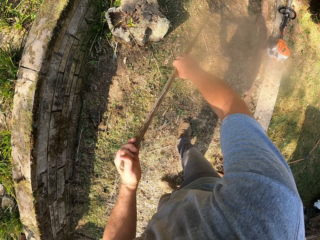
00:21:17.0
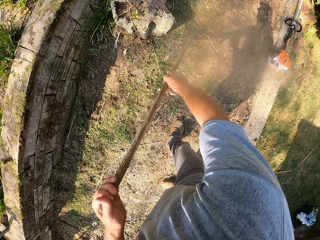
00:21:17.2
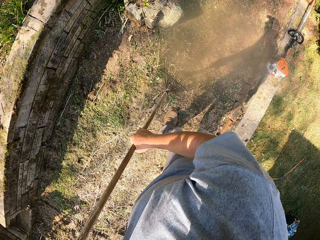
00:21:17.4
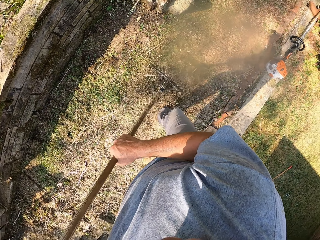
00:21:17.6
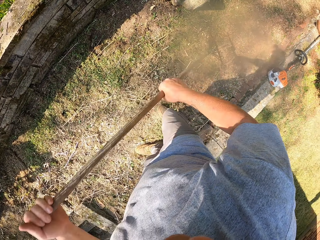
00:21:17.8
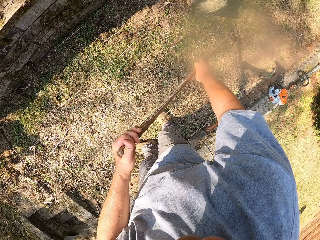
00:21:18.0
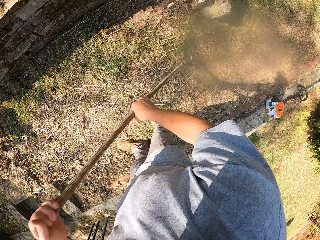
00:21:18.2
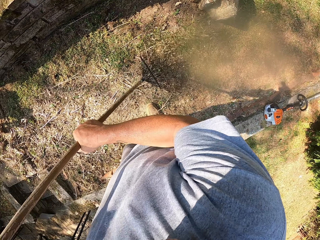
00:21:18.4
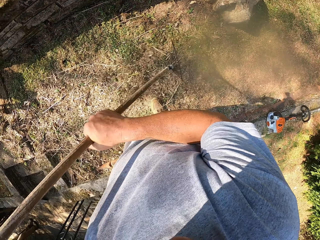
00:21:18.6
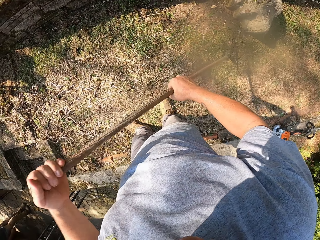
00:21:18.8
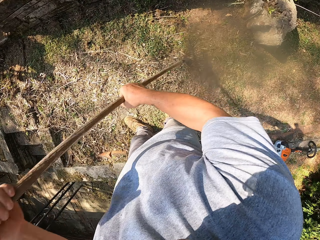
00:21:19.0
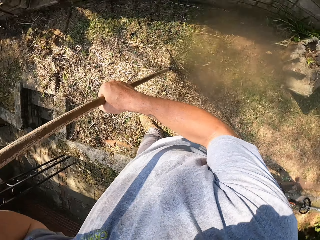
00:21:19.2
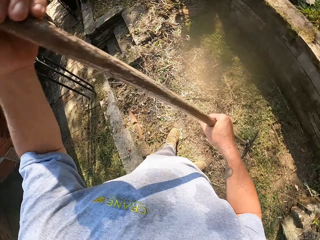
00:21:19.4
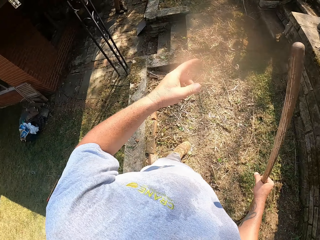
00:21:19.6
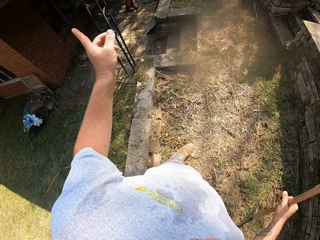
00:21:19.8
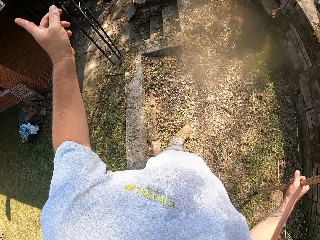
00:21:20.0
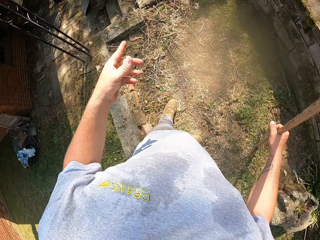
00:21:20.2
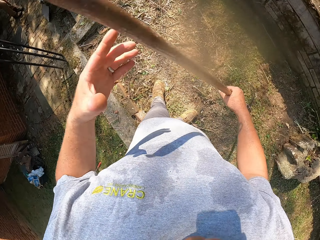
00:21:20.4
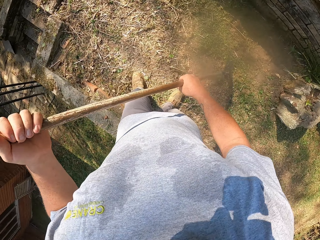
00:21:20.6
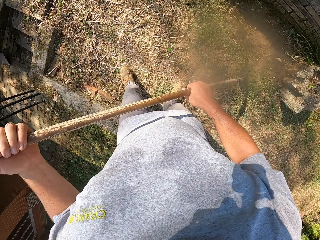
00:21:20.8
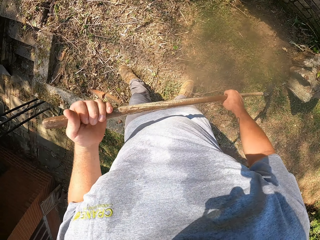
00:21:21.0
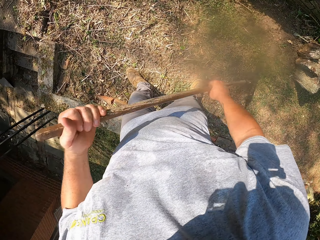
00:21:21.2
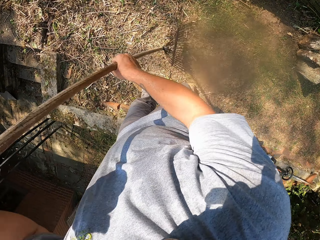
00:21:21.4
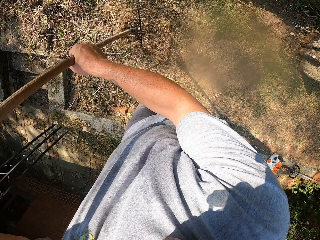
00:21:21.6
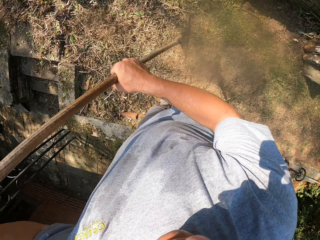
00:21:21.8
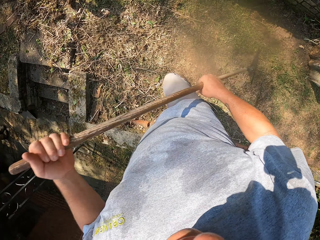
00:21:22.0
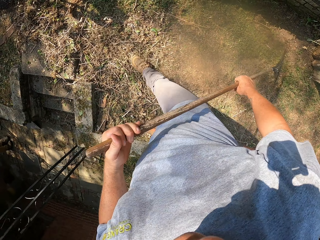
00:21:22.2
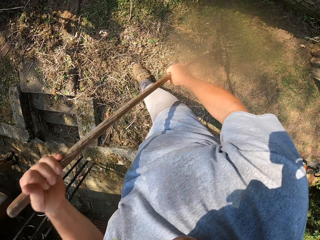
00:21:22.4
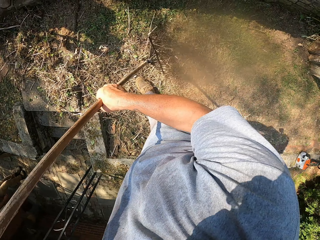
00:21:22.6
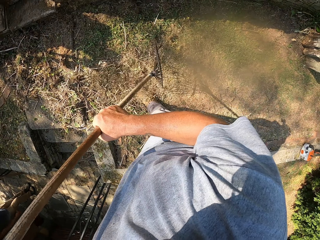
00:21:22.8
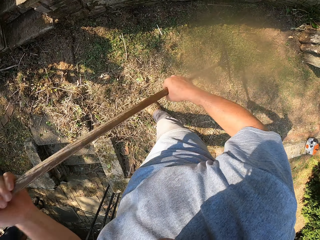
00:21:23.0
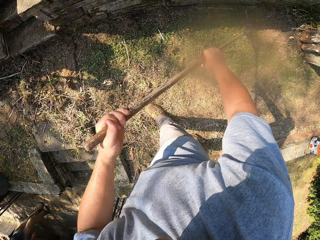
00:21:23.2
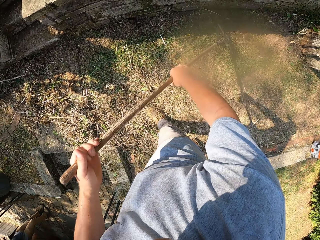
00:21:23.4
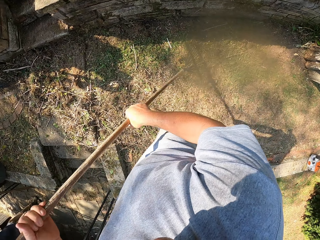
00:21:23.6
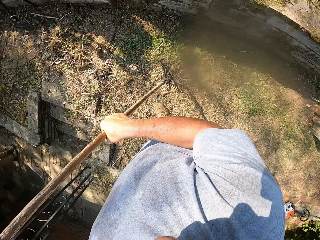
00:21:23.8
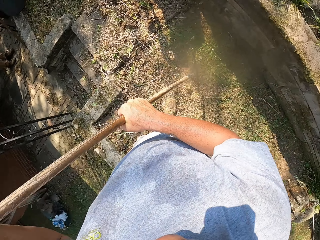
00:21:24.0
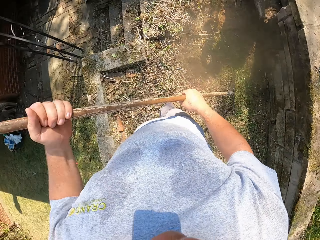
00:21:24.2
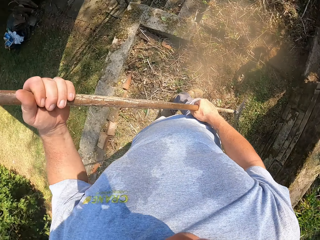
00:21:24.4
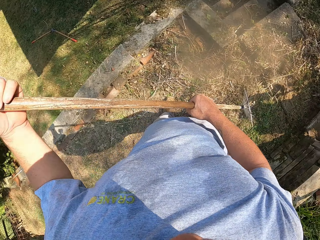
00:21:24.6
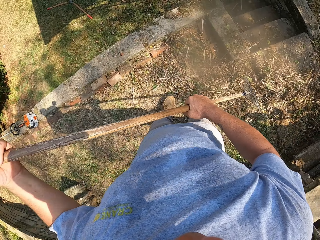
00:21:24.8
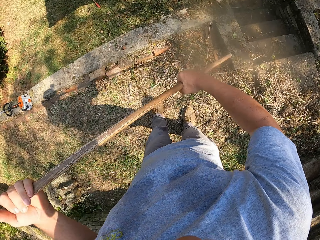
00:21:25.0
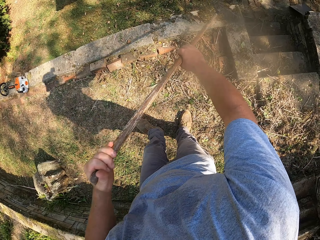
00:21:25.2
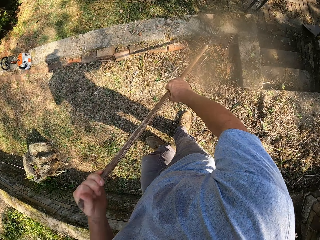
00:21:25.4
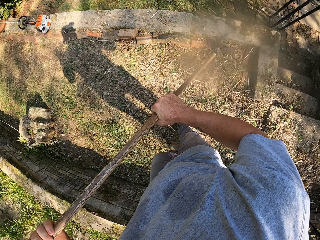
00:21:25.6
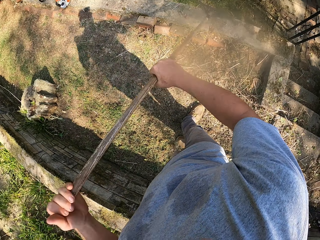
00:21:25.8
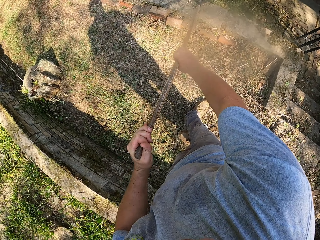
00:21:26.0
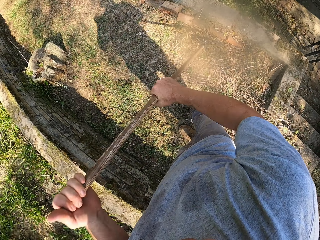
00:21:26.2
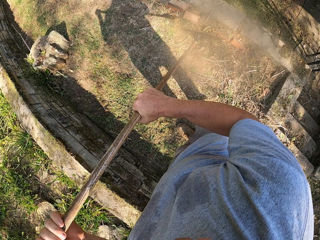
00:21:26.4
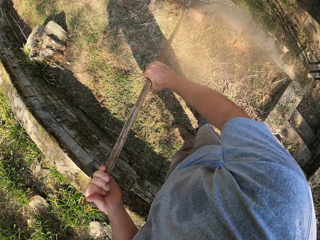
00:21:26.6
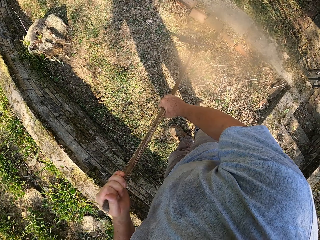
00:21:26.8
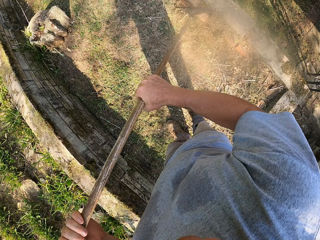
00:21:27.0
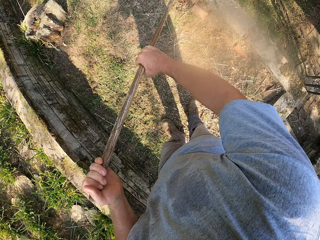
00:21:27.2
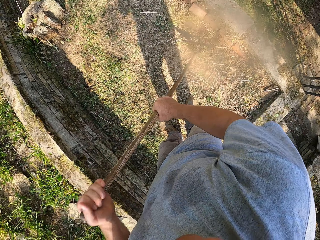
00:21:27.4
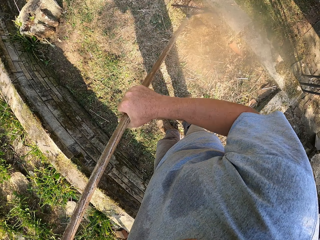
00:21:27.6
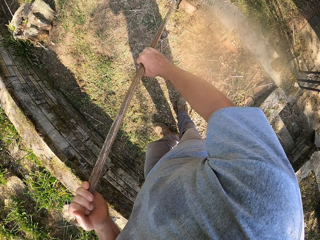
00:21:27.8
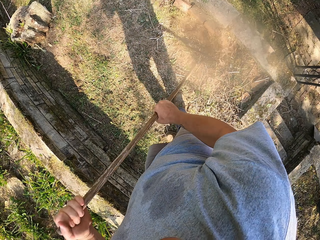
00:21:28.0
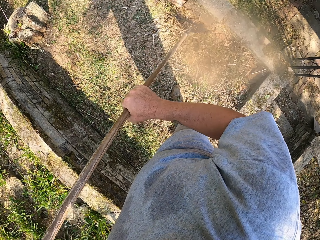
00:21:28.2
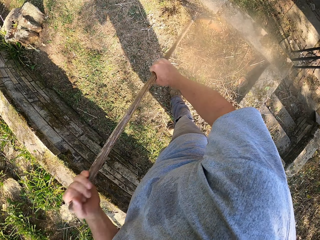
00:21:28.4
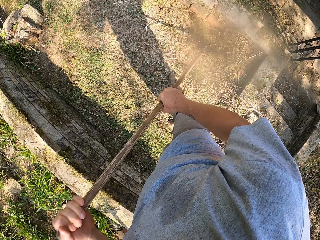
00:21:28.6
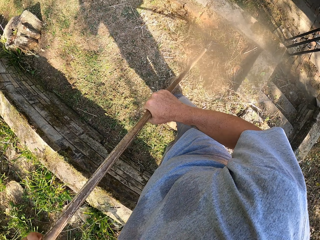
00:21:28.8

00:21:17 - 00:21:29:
The camera wearer sweeps with a rake. They look around. They sweep with the rake.

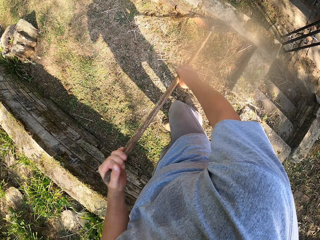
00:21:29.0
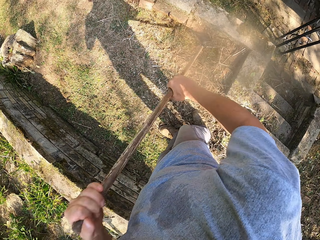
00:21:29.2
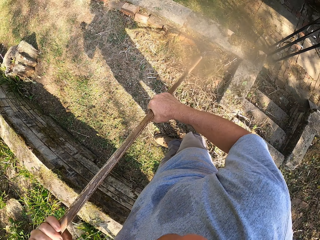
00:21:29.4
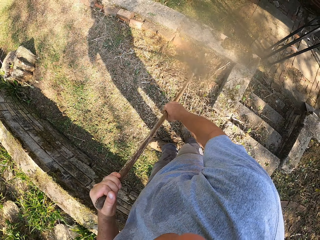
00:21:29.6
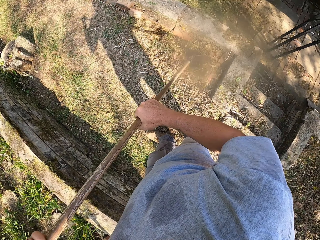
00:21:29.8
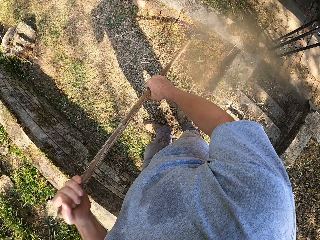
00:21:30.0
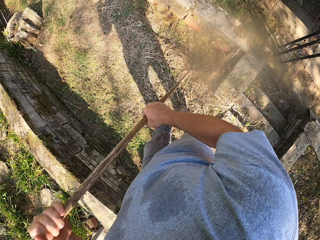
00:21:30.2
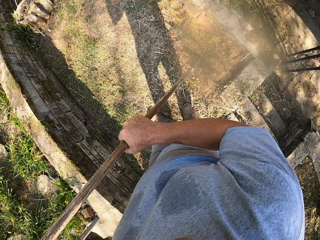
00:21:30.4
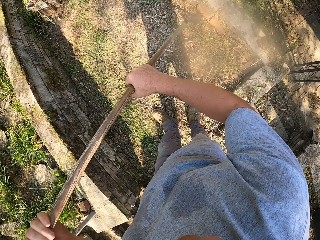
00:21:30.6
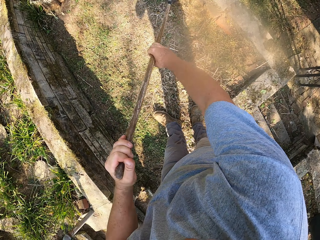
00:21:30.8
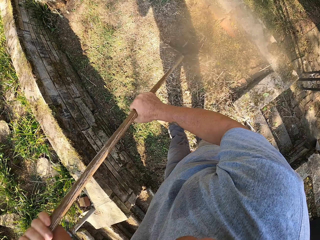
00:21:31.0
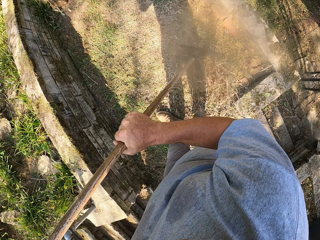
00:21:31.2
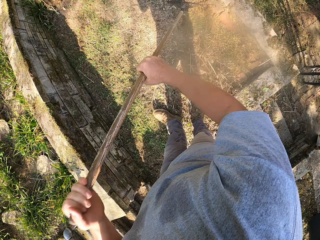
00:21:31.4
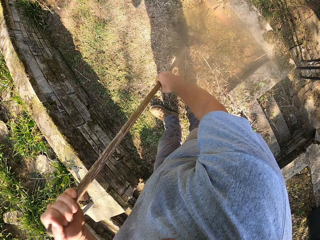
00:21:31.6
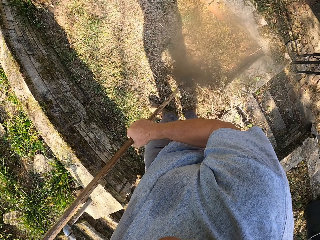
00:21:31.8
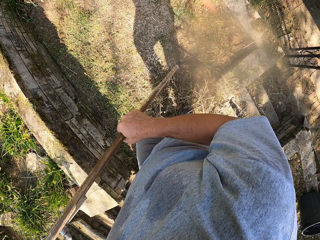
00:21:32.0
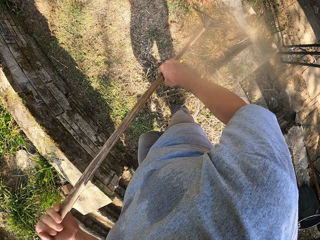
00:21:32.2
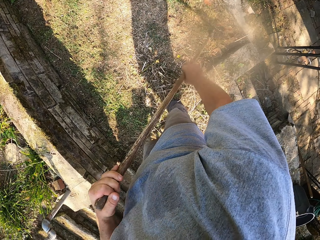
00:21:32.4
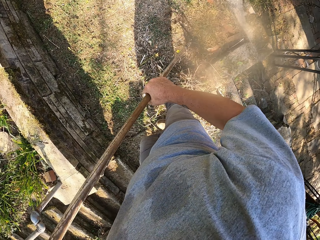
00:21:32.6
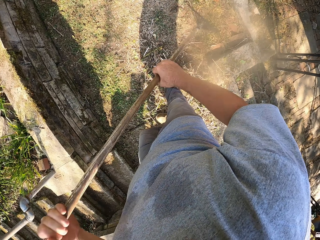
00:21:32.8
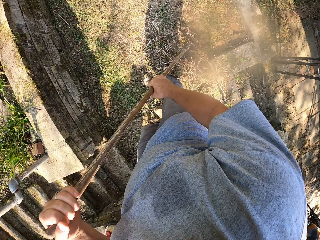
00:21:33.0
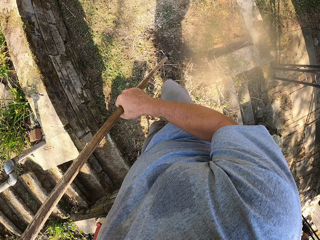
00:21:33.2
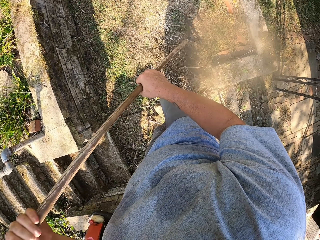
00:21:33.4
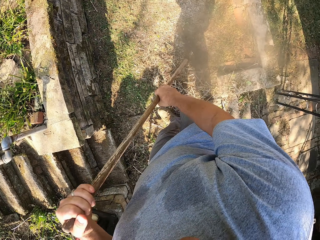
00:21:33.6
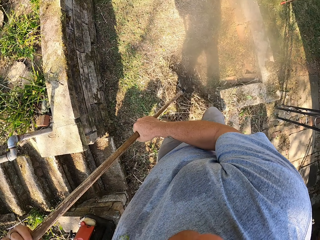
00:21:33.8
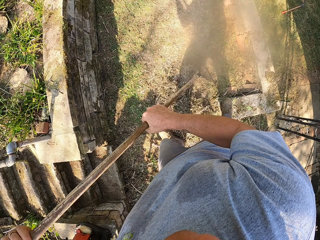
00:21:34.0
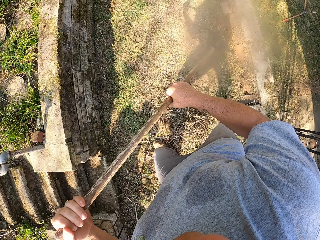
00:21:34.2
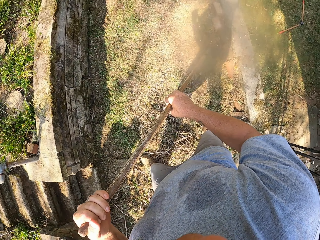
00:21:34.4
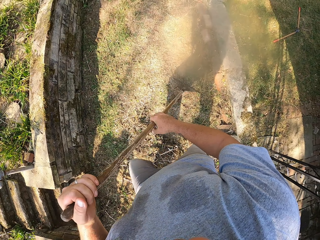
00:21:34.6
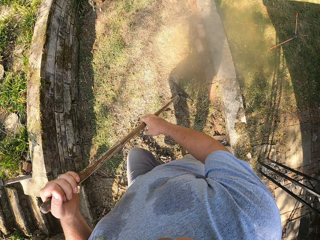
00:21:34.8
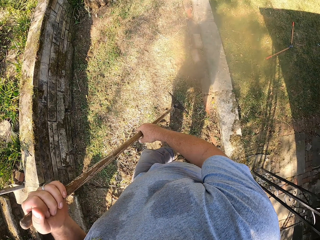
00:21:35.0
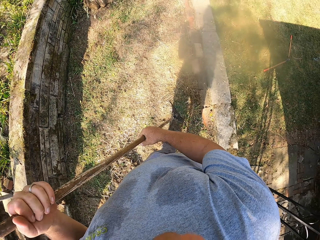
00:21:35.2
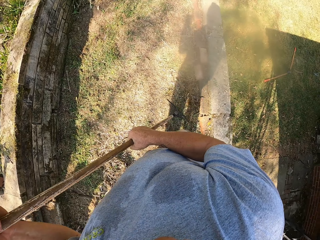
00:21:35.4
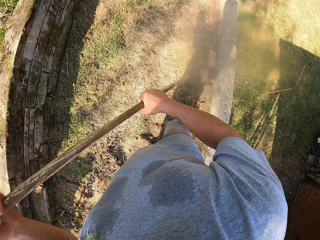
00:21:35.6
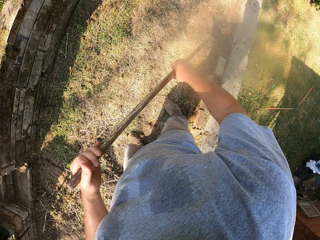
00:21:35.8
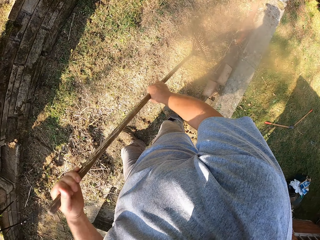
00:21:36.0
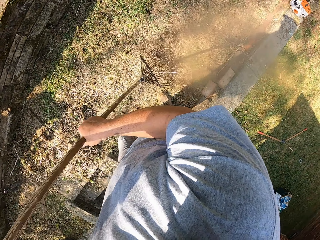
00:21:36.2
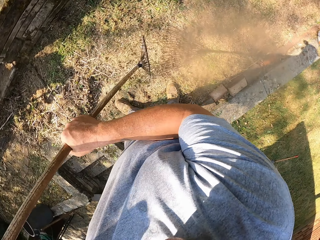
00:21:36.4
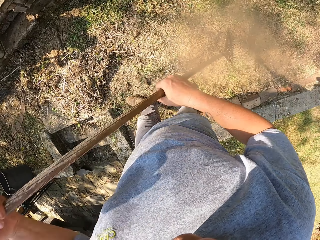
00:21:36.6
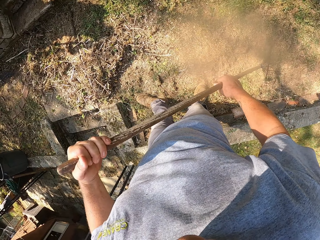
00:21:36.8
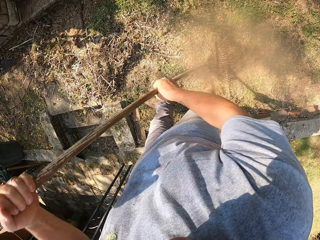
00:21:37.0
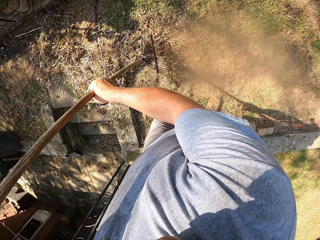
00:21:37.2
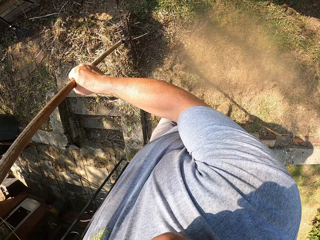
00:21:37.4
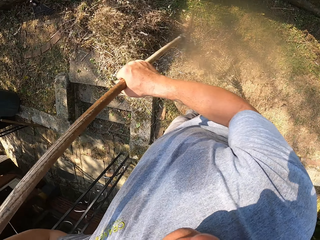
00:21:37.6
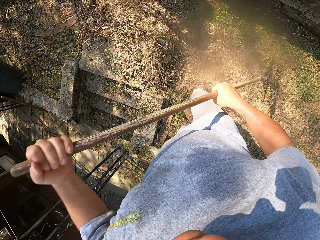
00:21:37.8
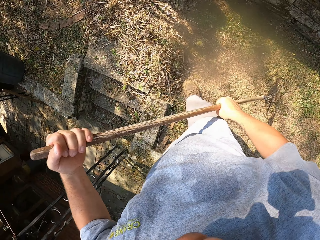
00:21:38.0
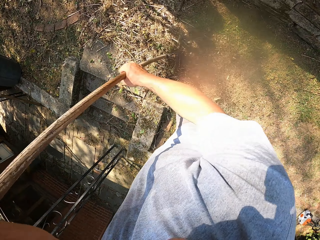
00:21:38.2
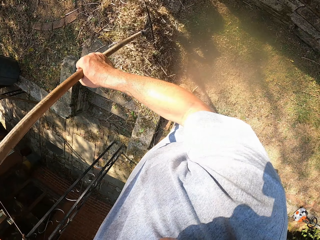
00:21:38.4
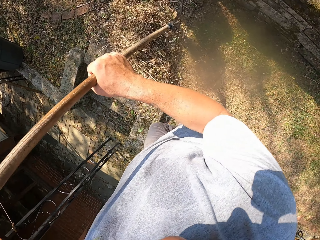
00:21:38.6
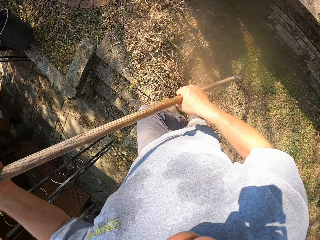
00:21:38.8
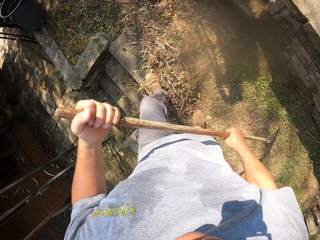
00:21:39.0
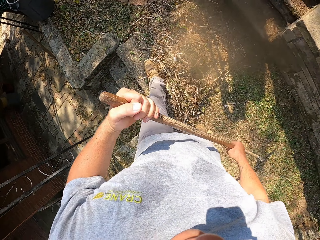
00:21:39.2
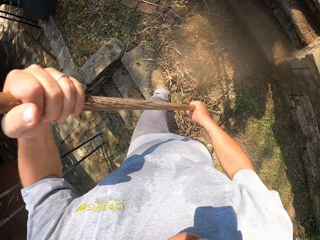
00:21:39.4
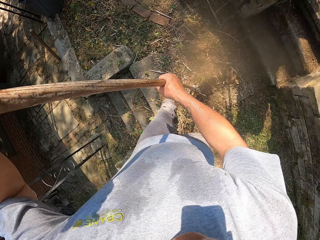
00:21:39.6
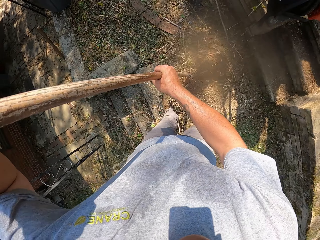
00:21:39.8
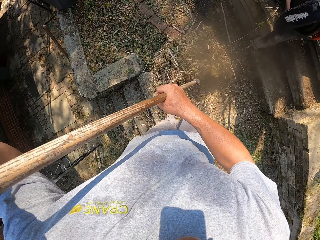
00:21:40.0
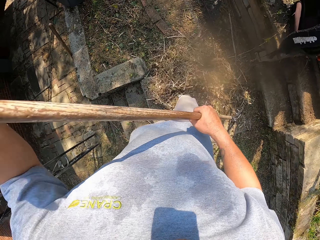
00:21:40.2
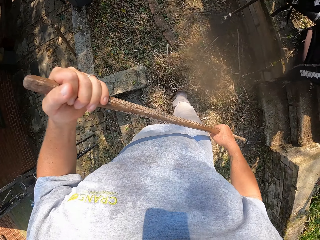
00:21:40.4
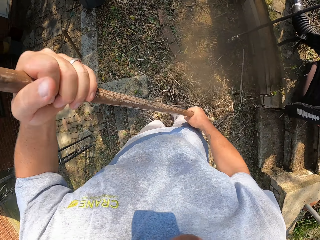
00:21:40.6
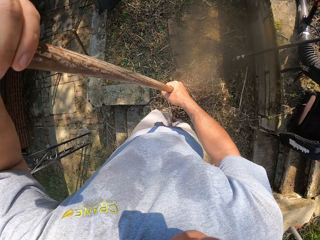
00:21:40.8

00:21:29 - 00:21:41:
The camera wearer walks around. They sweep with a rake.
